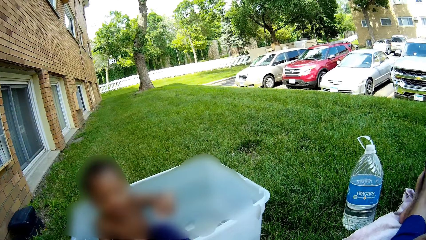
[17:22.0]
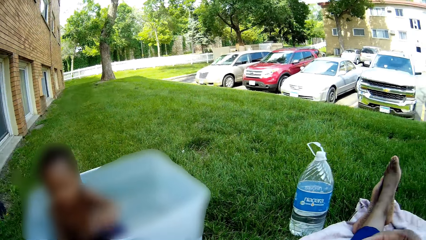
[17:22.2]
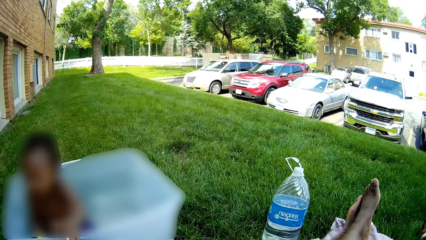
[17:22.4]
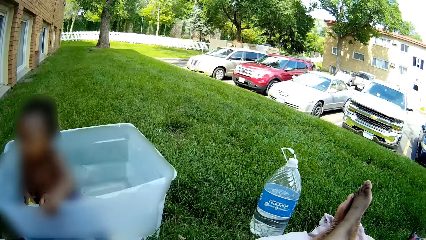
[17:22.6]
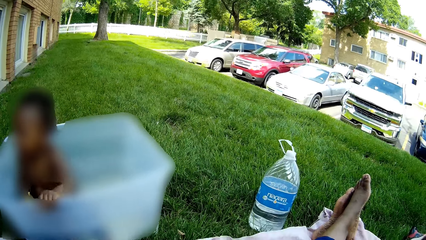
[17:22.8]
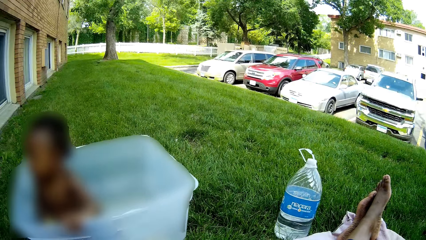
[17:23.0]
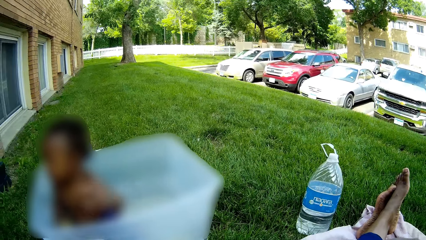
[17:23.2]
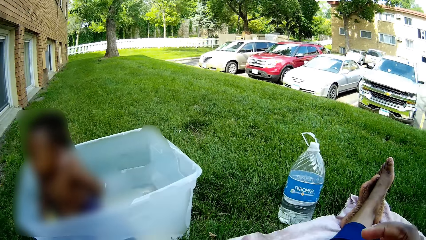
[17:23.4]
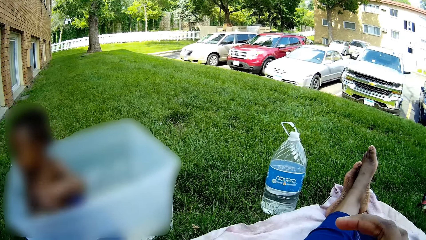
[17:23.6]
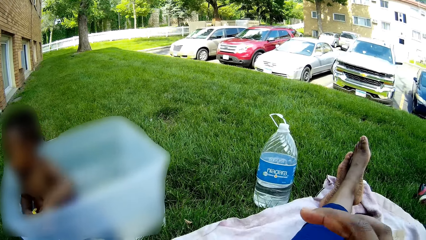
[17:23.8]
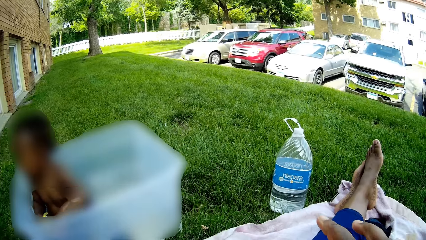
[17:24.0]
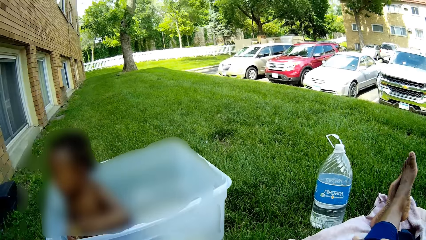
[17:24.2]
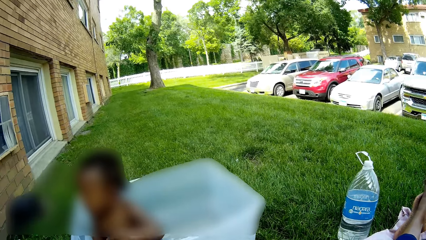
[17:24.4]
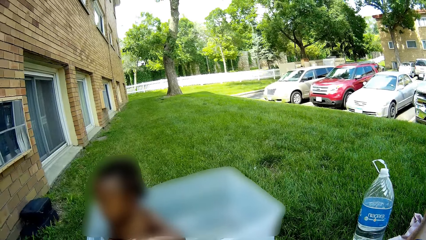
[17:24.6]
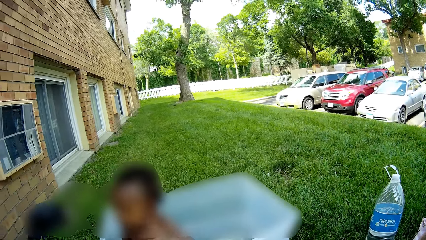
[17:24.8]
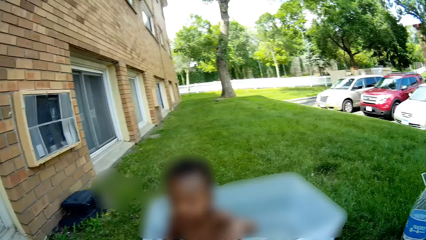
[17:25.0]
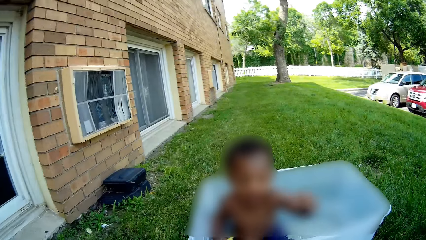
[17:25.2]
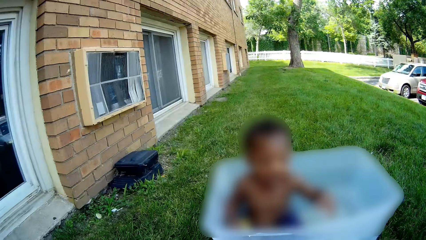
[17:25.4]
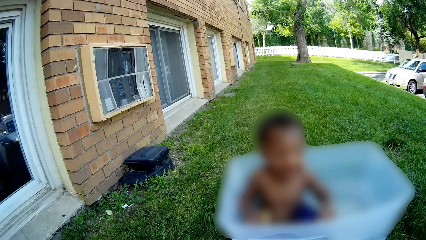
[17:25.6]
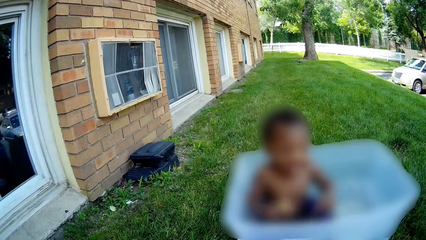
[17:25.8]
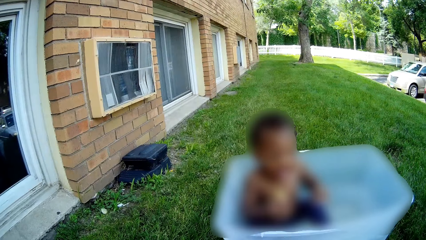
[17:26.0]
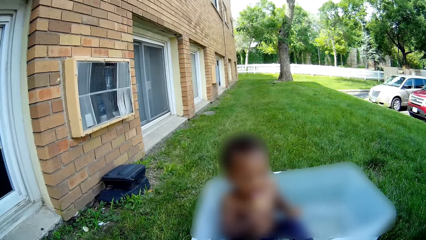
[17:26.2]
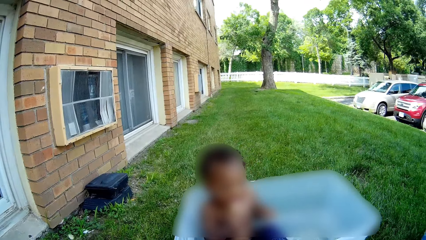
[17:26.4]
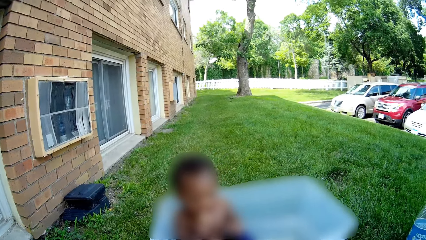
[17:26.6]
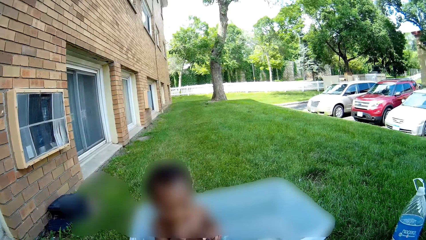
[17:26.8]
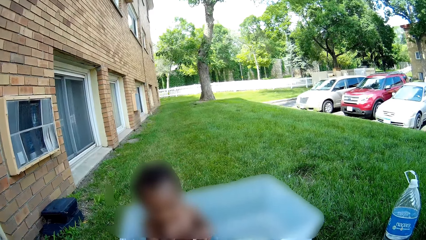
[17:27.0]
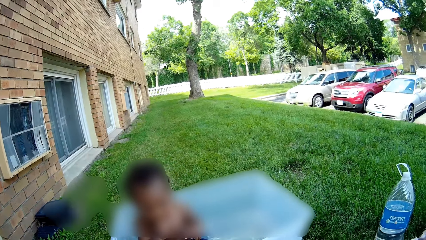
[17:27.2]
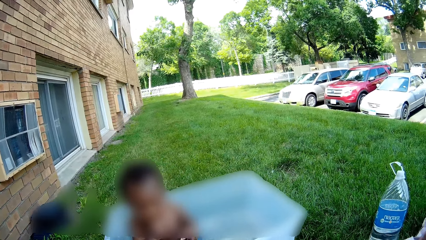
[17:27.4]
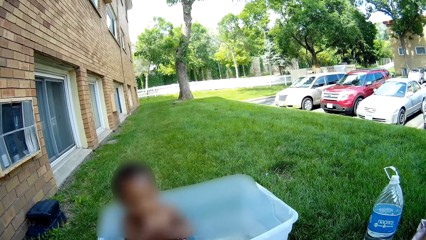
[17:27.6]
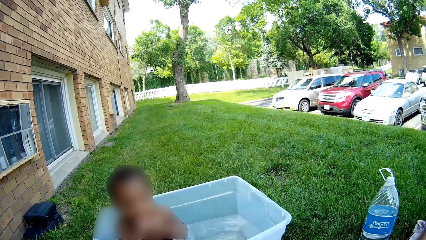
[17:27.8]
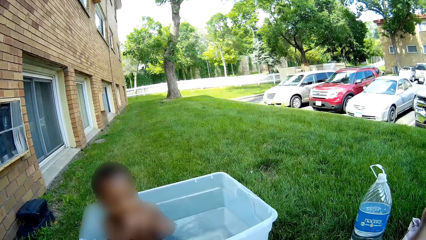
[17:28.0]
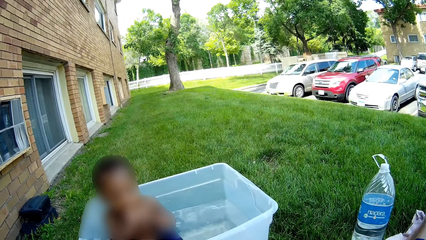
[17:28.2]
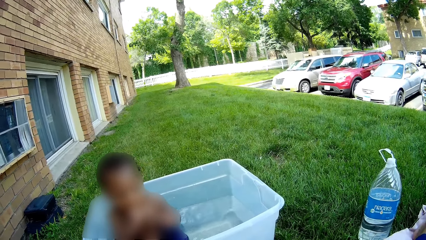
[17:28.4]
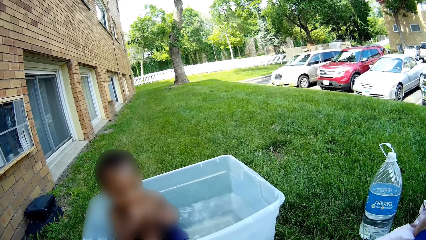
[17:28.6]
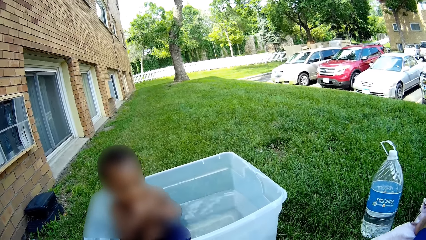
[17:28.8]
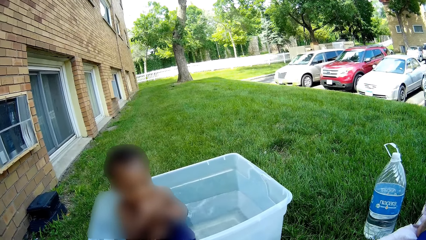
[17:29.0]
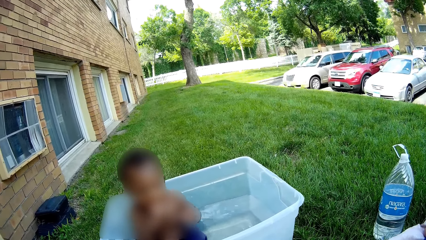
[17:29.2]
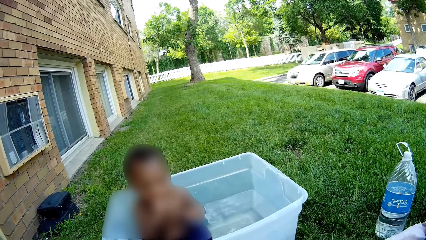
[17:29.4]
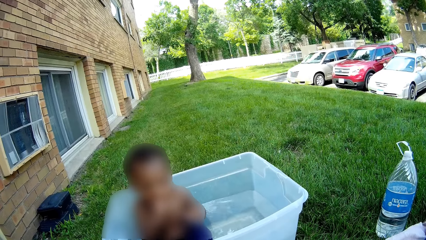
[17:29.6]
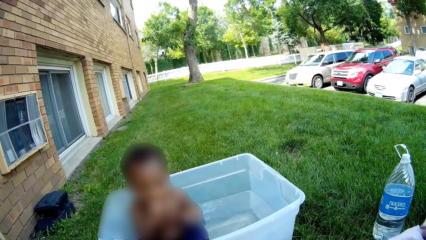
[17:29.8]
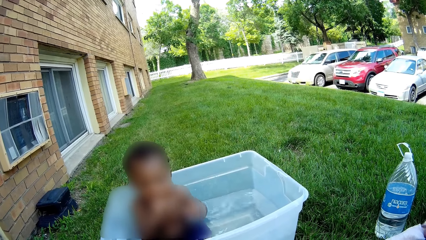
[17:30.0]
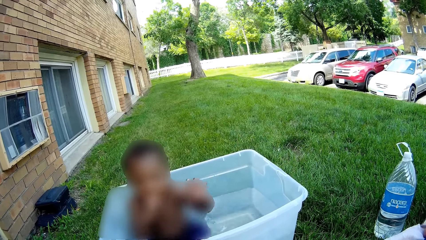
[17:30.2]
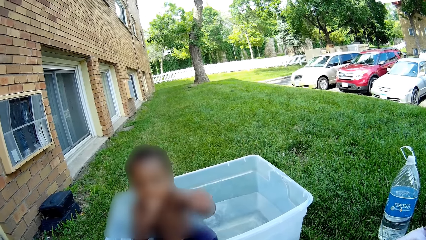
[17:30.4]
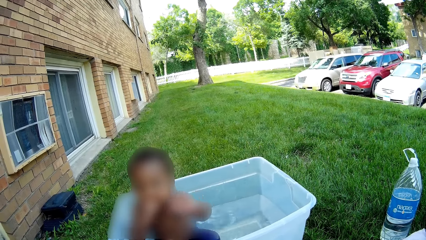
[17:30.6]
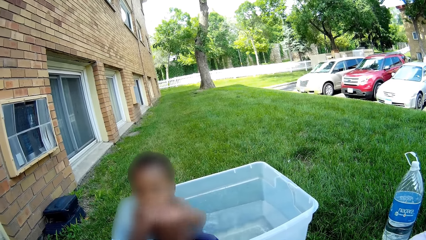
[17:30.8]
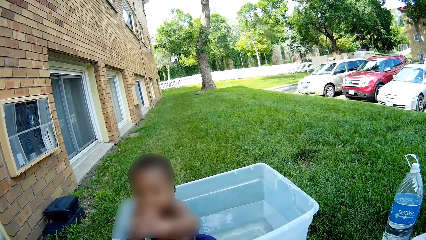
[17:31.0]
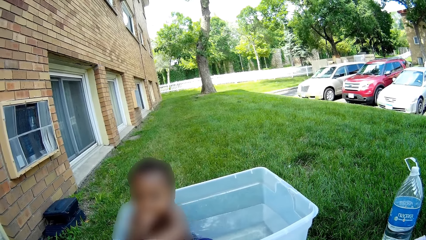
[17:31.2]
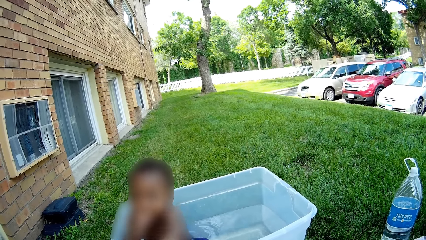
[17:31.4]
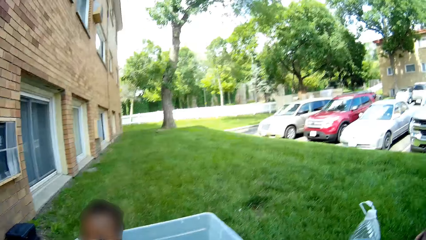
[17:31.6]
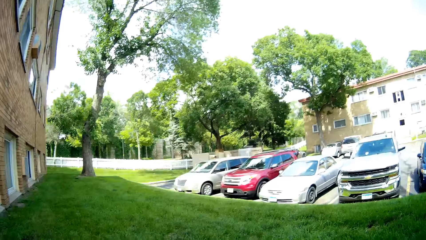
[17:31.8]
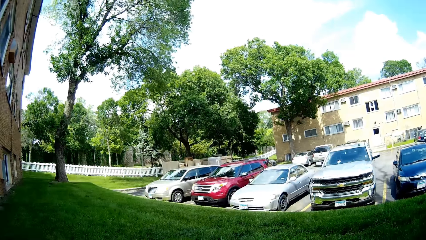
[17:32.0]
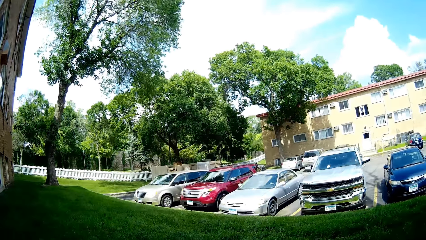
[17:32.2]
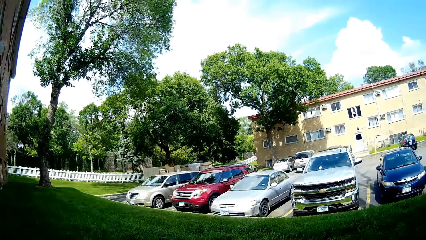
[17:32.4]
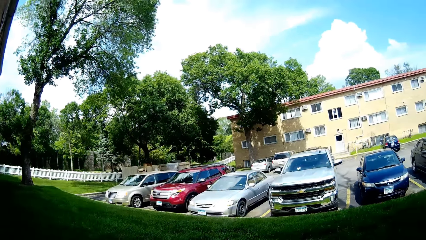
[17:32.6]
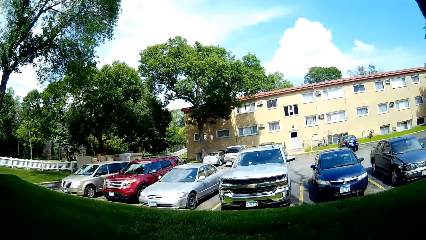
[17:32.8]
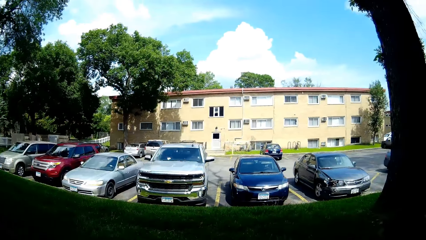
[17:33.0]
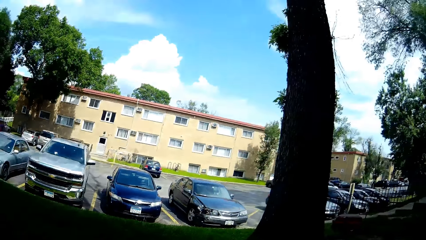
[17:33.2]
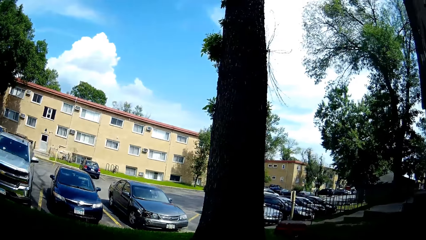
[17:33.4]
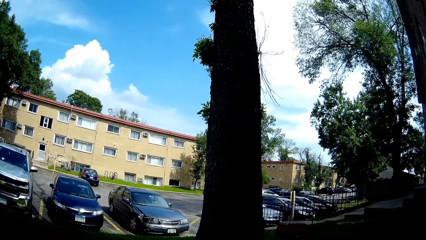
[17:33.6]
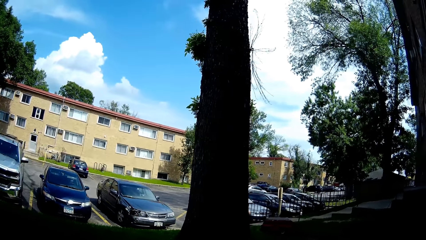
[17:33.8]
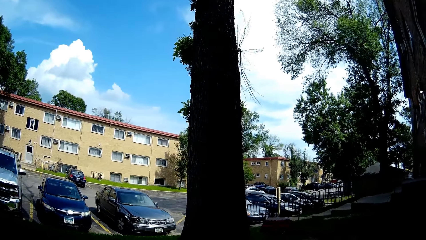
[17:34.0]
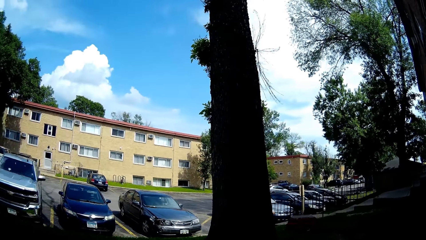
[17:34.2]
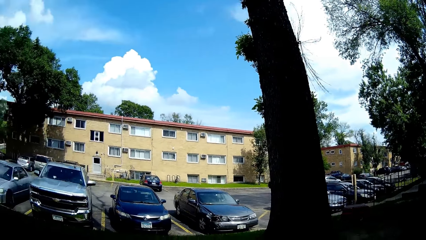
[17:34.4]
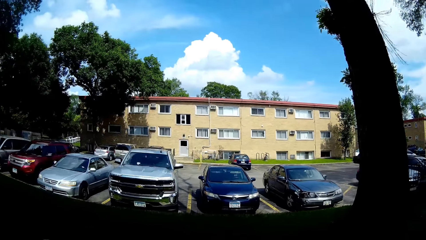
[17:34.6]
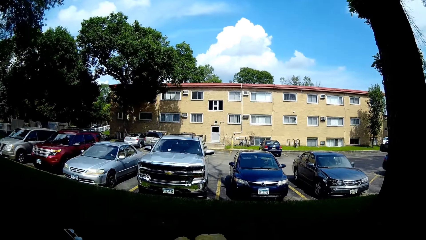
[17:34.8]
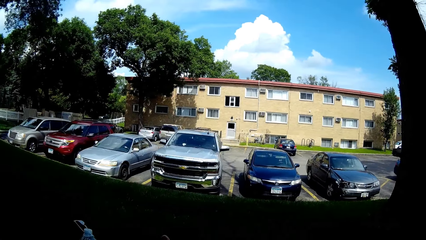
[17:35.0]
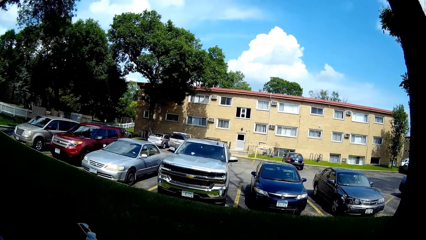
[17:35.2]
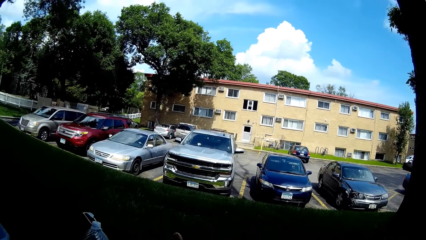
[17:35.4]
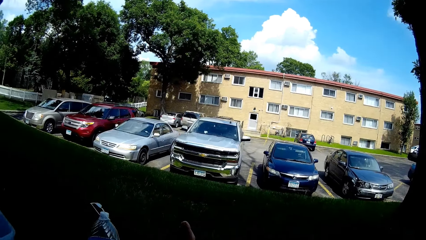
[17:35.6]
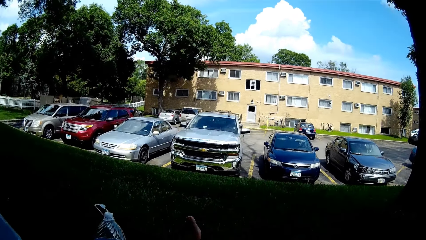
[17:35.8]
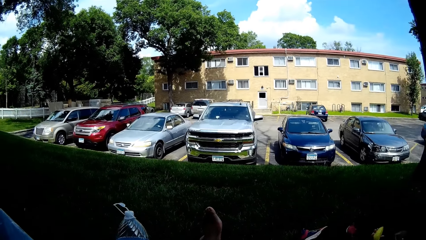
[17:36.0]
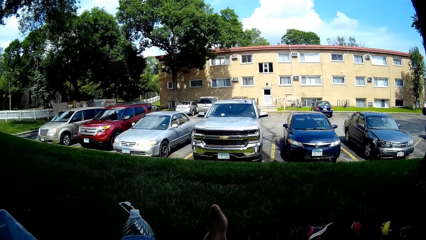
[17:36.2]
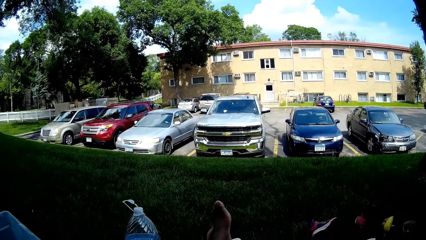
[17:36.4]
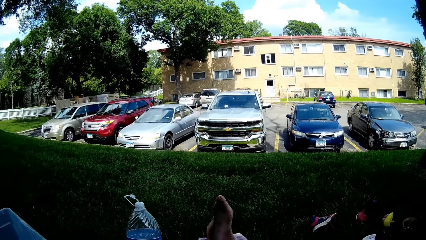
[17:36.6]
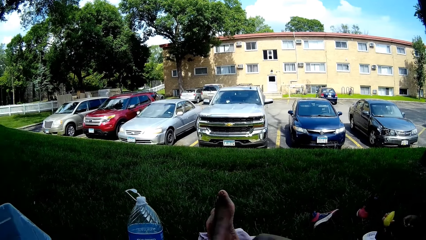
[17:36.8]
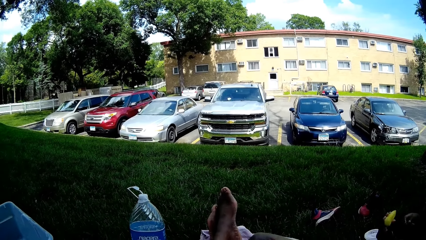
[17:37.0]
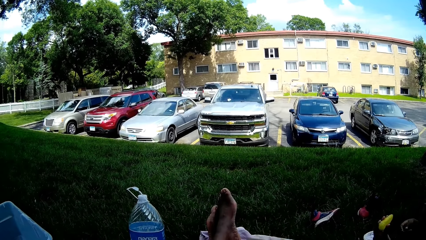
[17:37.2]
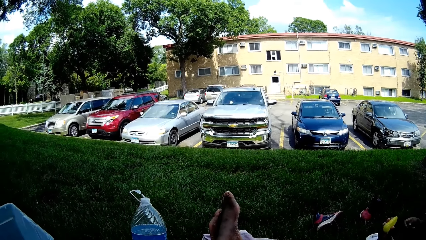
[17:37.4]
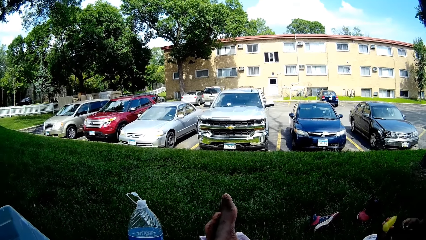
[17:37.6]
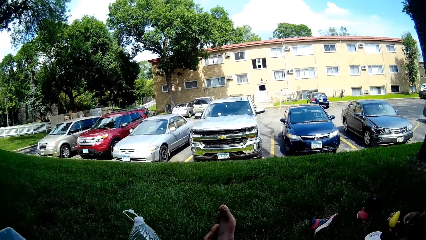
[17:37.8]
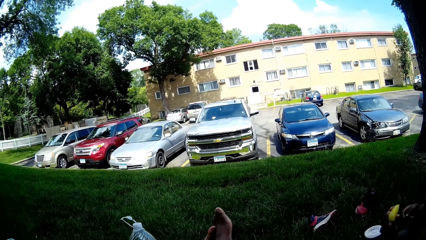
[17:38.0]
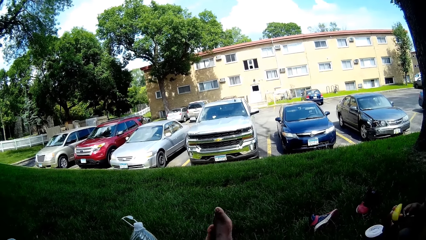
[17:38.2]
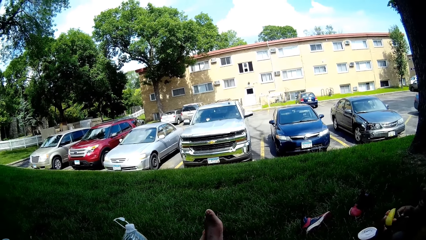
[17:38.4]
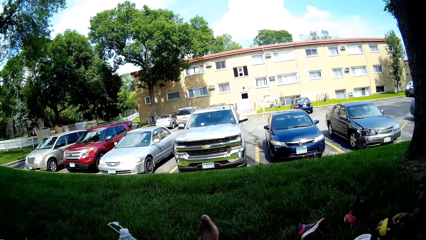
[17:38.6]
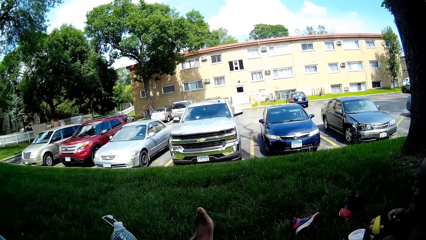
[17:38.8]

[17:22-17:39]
The camera wearer picks up a potato chip with her right hand. A child eats the potato chip in his right hand. The camera wearer looks around. She converses with another child.
